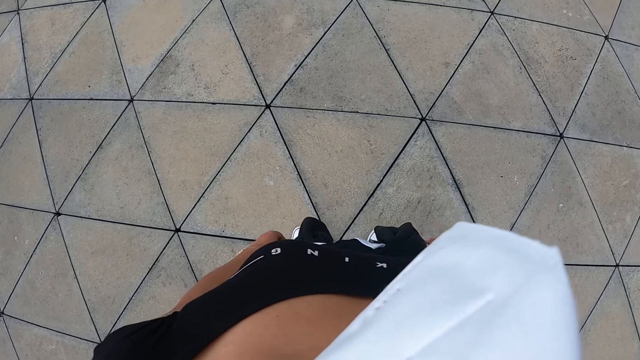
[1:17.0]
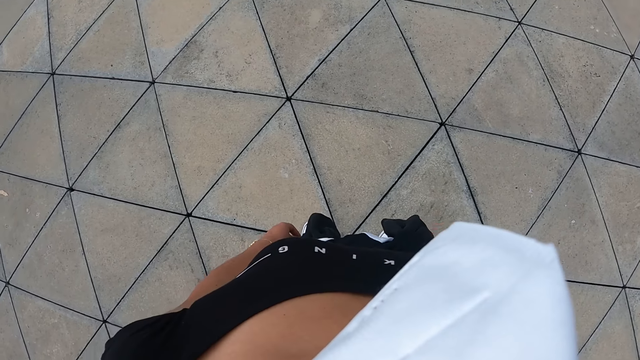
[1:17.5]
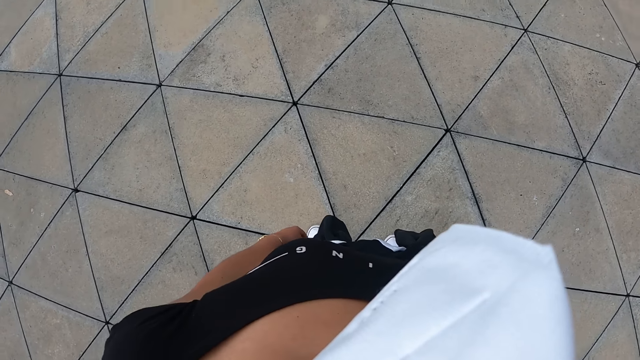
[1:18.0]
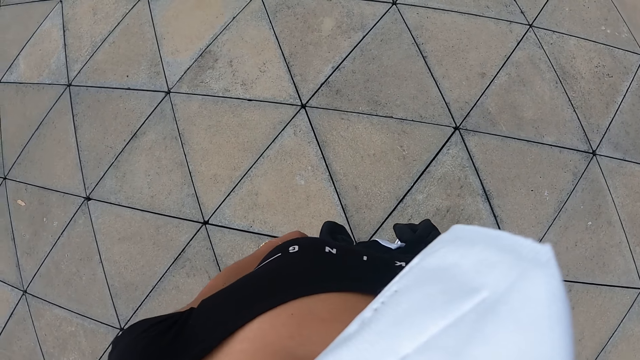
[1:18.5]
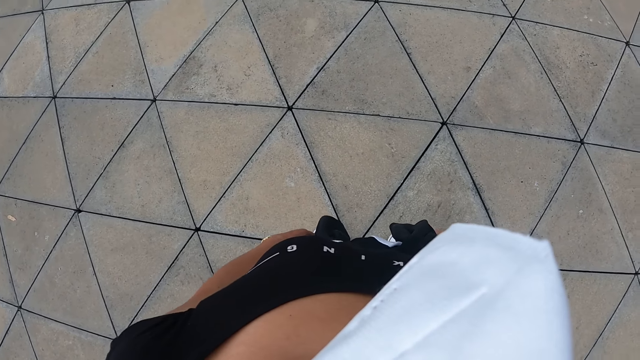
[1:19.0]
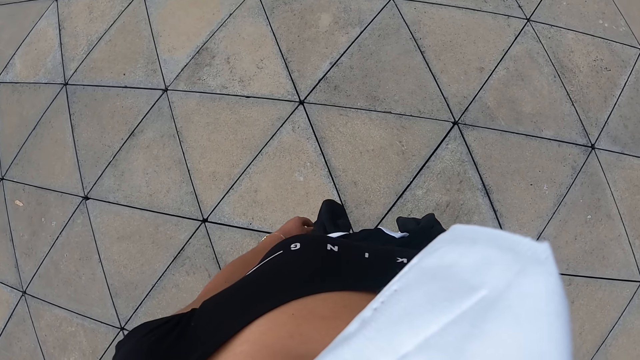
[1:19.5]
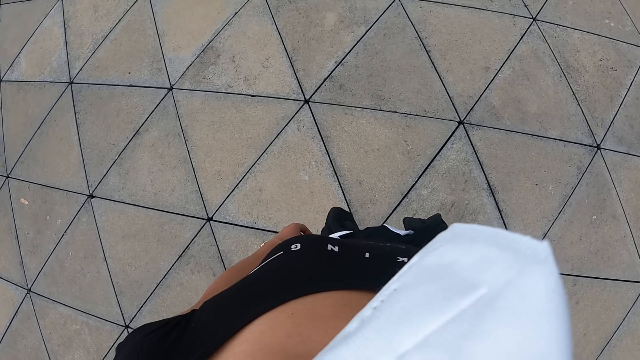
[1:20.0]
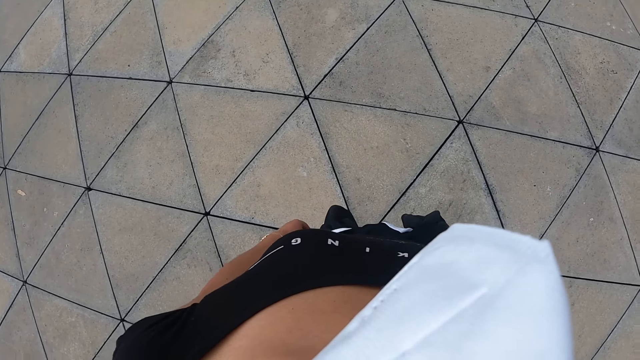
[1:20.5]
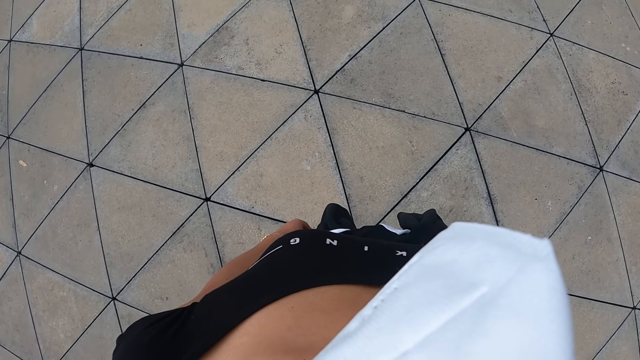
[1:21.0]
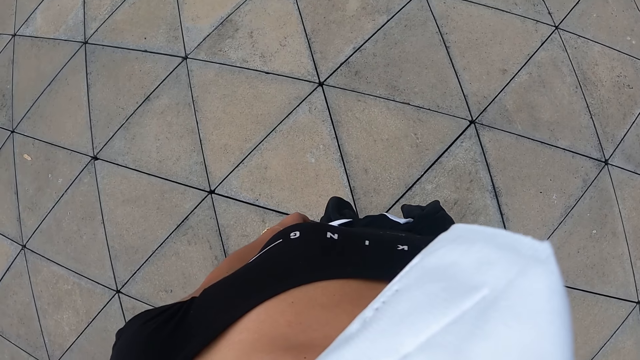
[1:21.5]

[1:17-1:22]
The camera wearer puts down her hand.

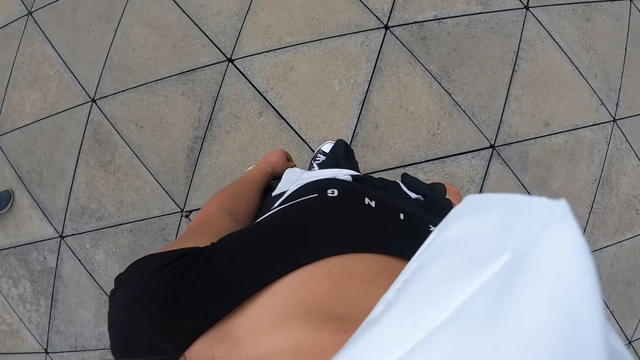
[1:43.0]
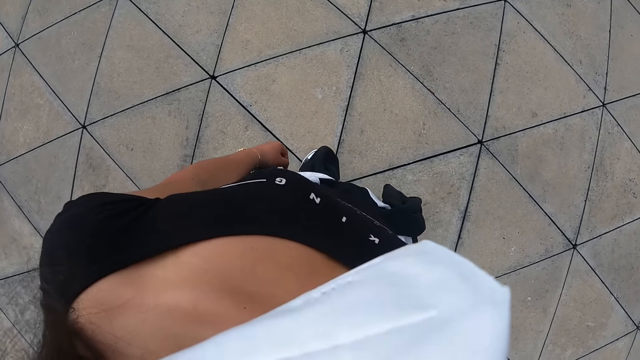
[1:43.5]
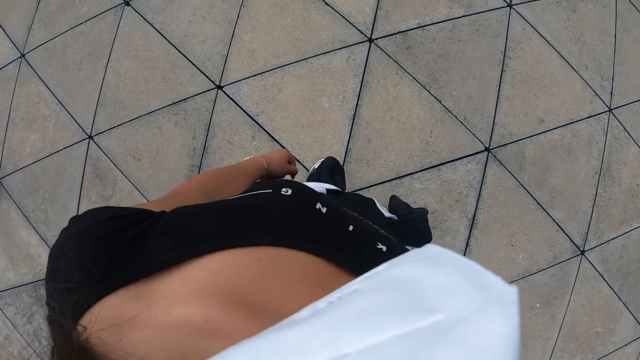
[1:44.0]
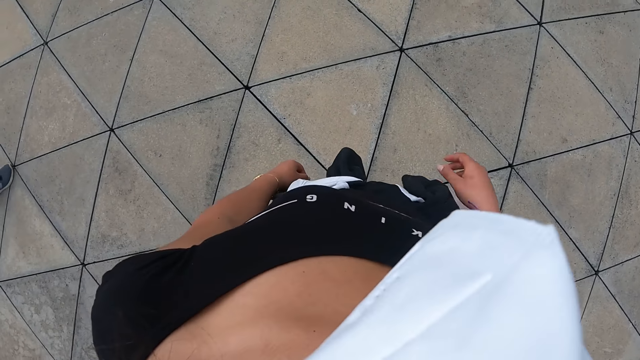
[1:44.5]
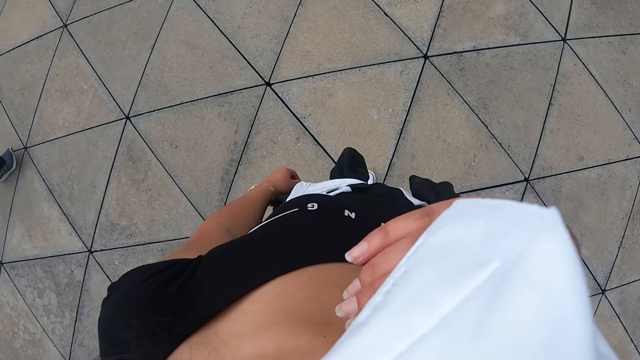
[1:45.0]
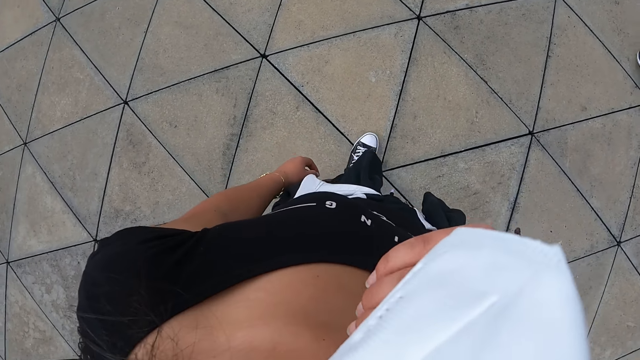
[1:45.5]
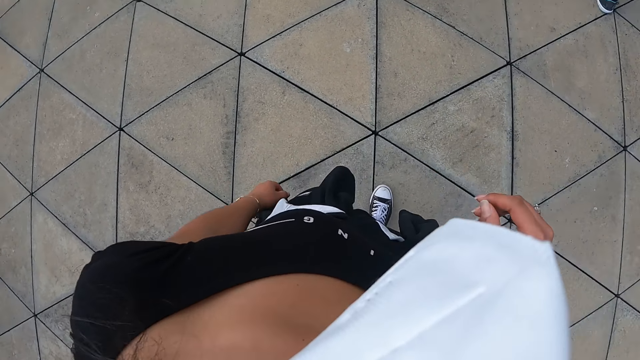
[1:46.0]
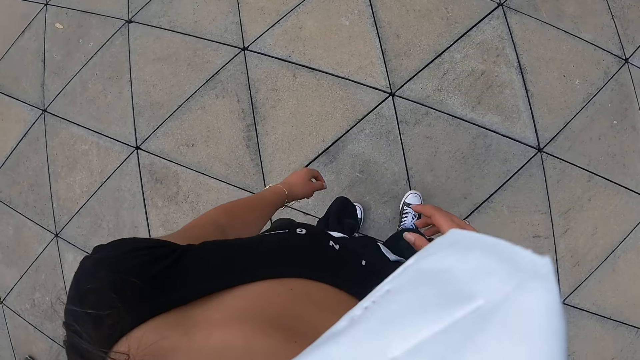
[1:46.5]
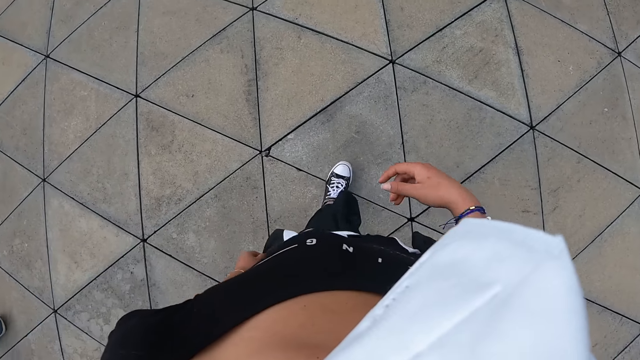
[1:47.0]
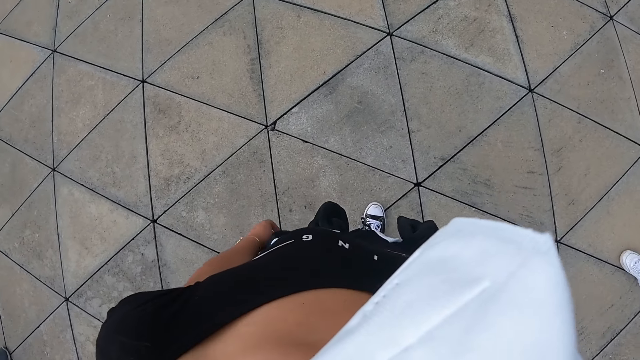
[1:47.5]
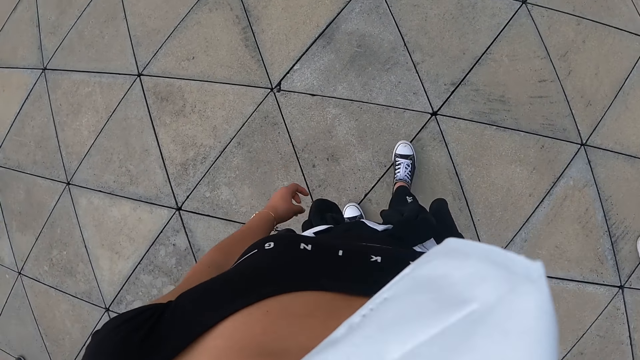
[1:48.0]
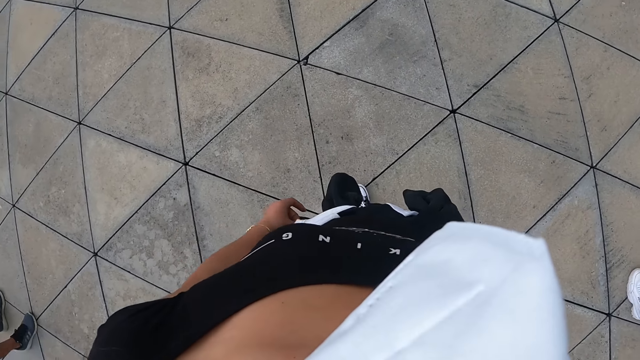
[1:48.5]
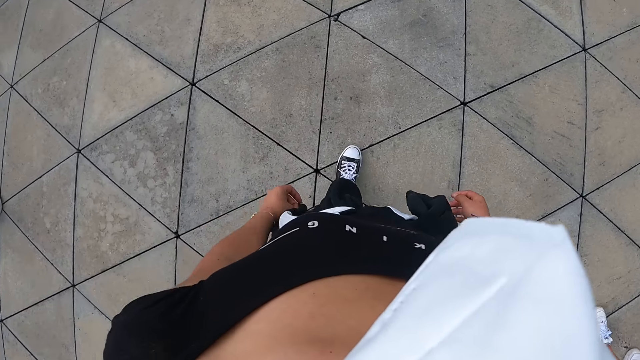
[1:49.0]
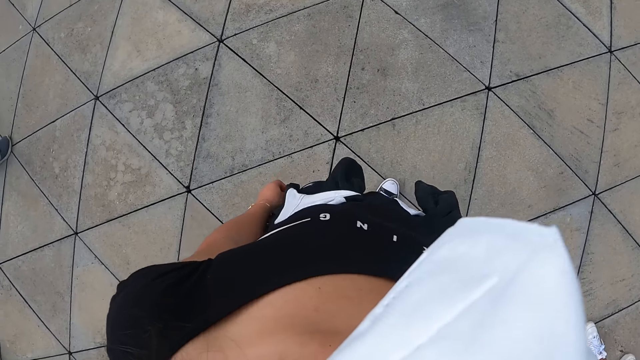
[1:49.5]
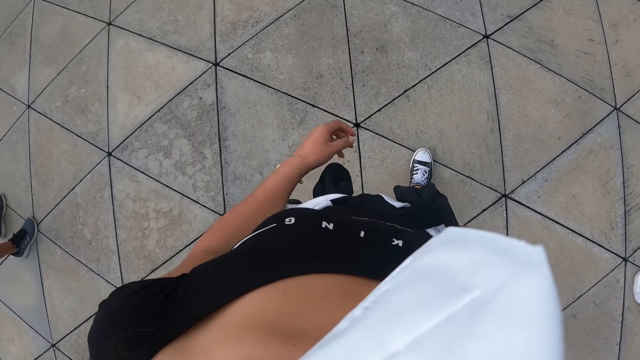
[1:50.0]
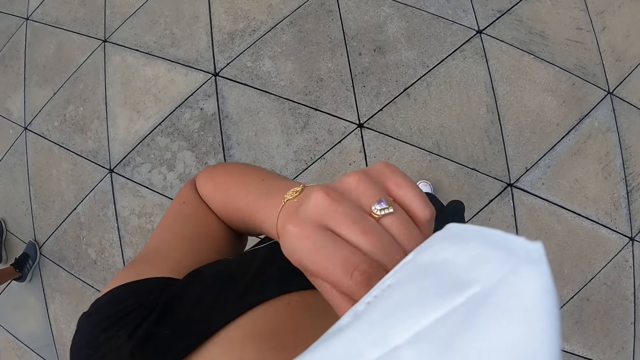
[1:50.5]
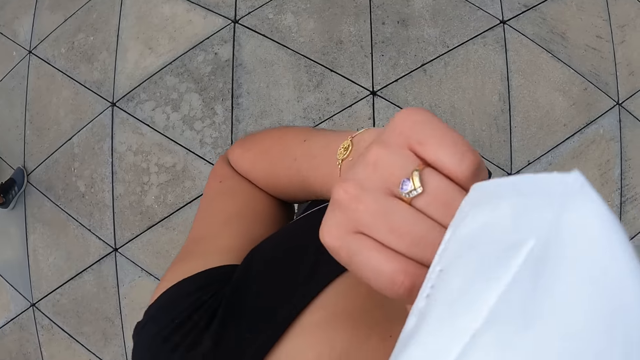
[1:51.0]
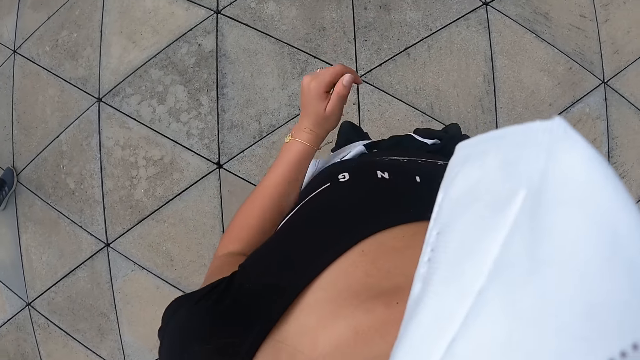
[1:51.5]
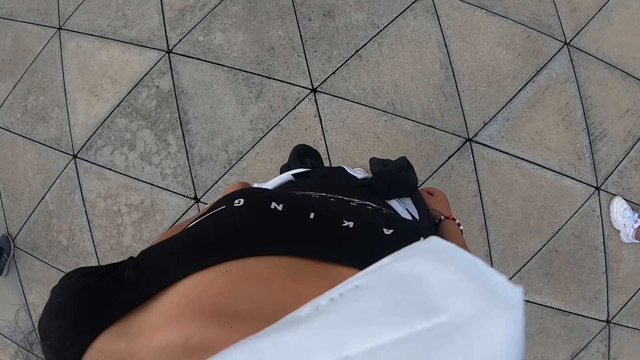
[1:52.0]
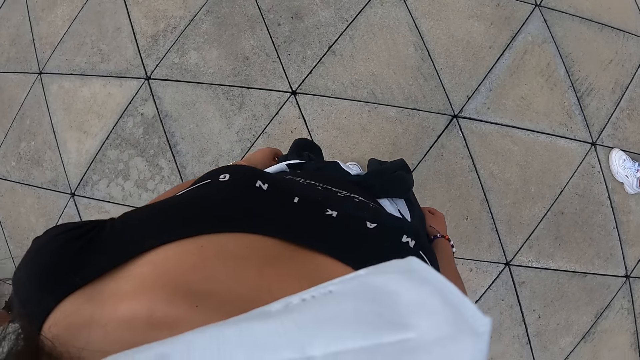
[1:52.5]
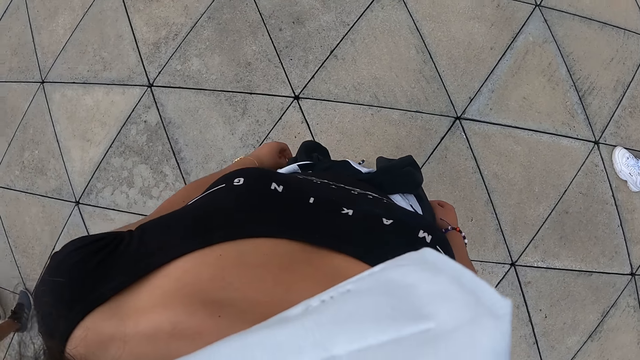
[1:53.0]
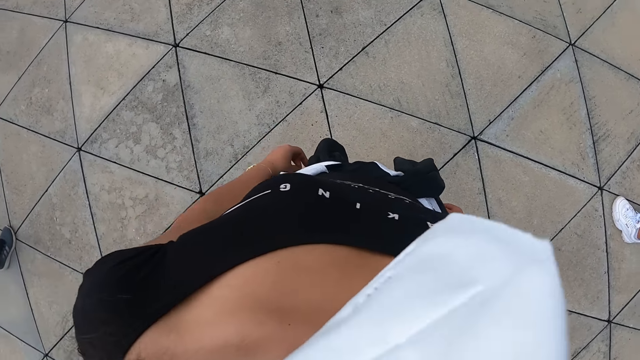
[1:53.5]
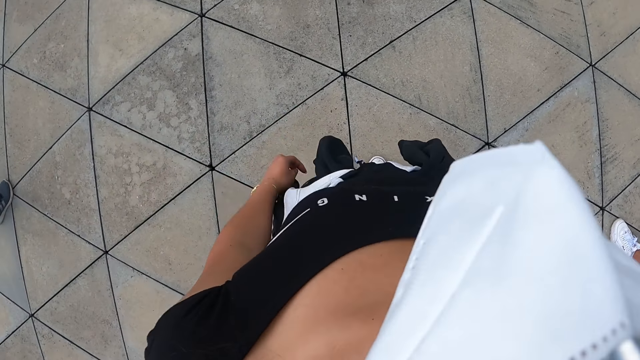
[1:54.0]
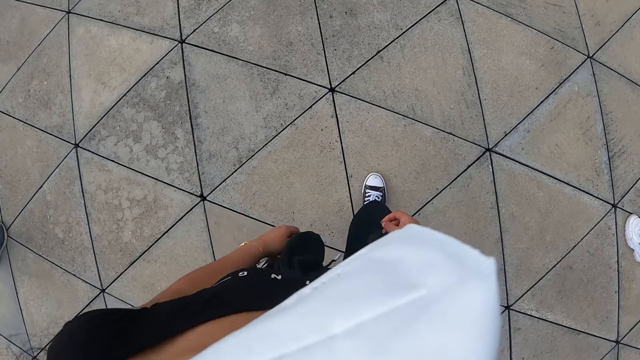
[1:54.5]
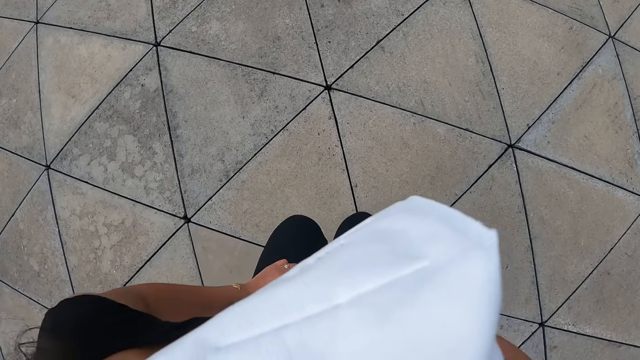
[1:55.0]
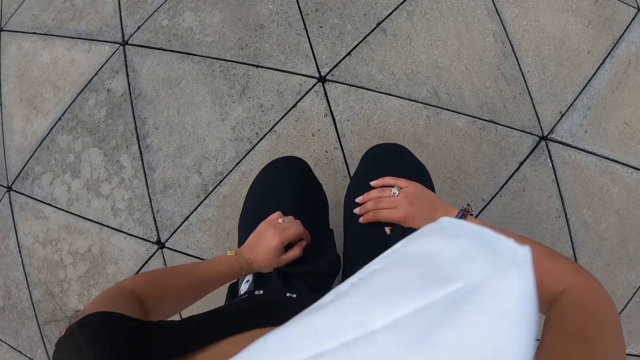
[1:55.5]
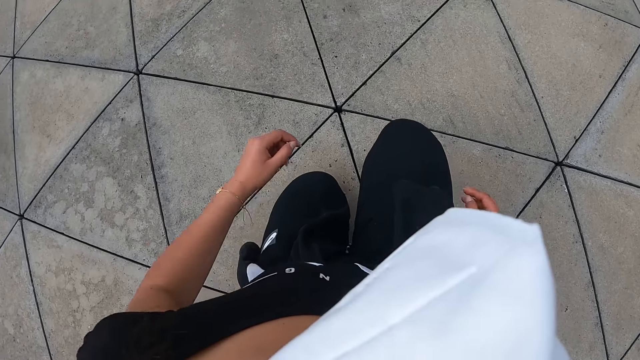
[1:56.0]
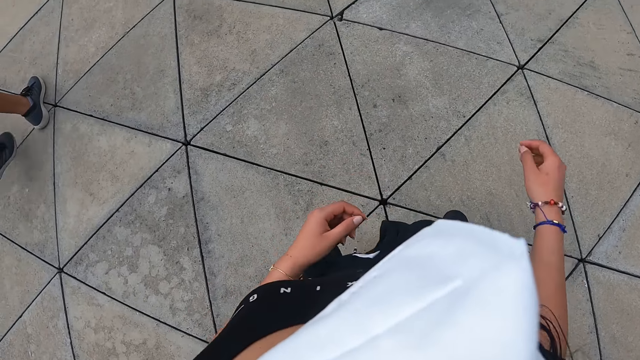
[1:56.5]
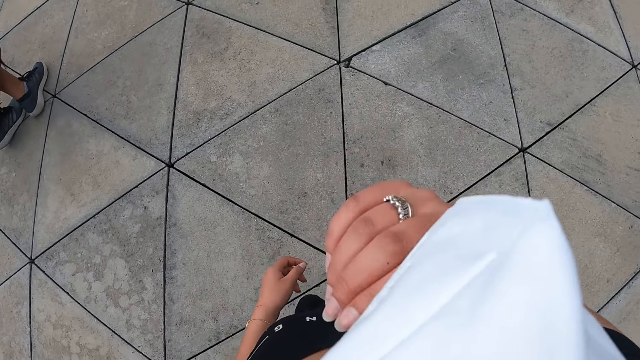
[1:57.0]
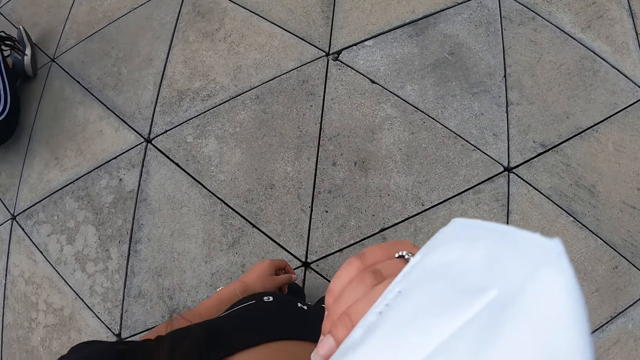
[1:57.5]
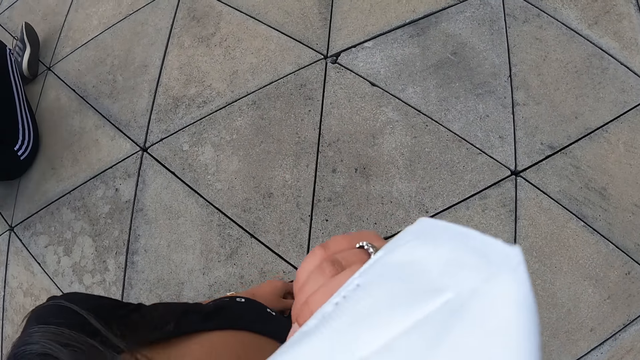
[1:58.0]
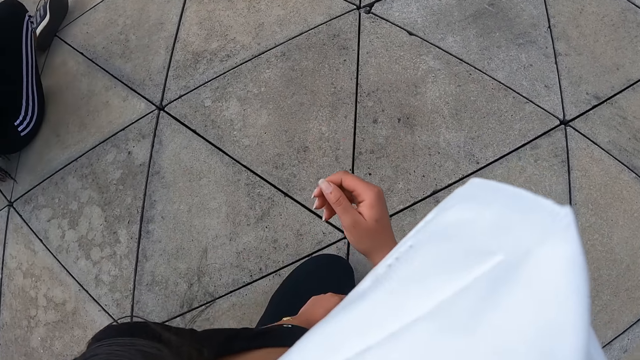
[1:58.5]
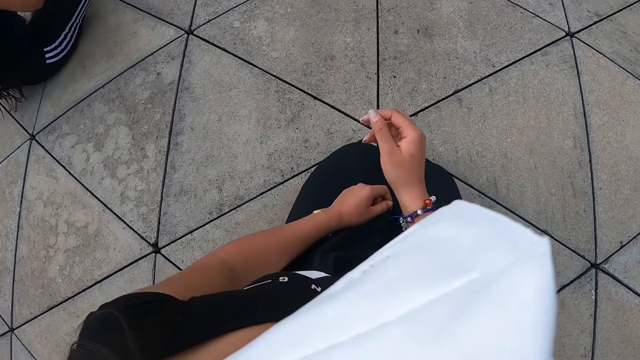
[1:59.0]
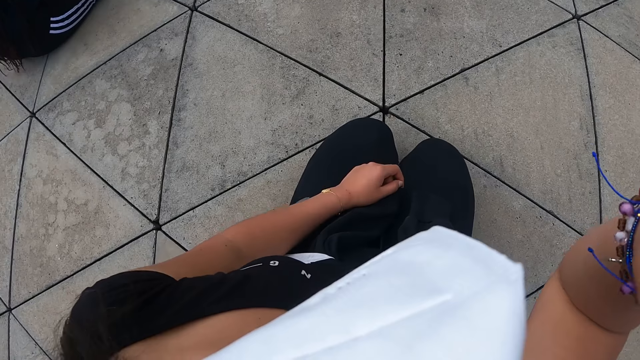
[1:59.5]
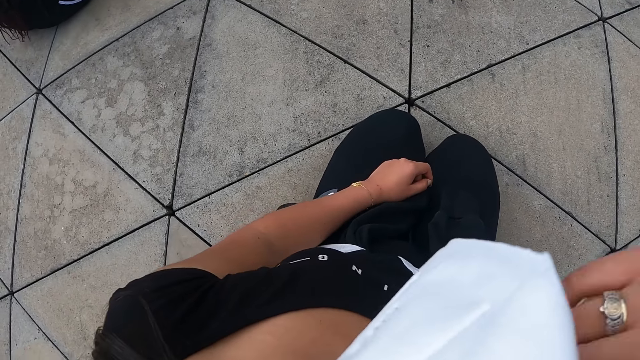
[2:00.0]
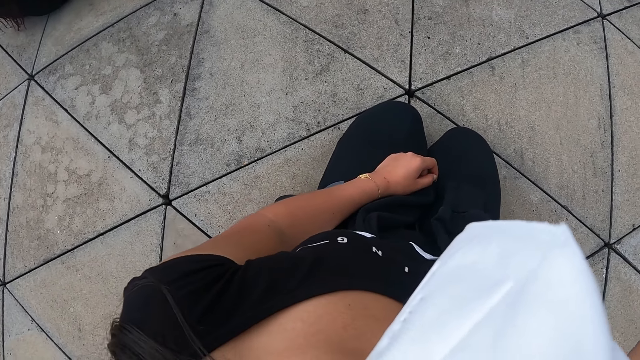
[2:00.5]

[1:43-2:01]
The camera wearer adjusts her nose mask with her right hand. She lifts her hand. She walks backwards. She puts down her hand and lifts her hand. She turns back. She adjusts her nose mask with her left hand. She lifts her hand and puts down her hand. She kneels on the ground with both legs. She adjusts her nose mask with her right hand. She drops her left hand in her lap. She adjusts her top with her right hand. She lifts her hand.
